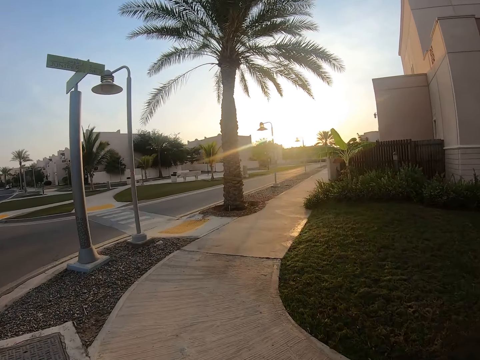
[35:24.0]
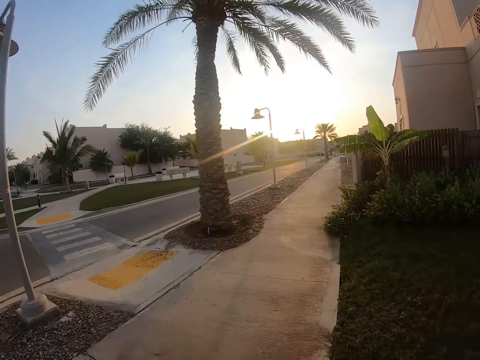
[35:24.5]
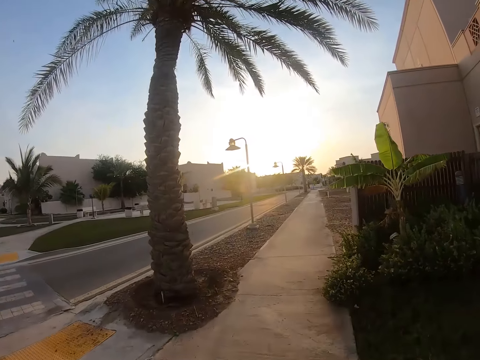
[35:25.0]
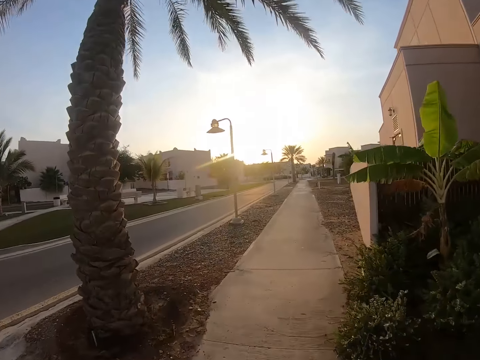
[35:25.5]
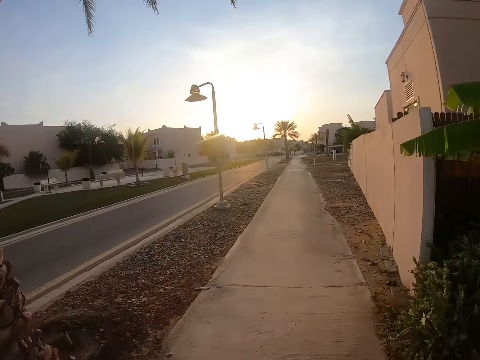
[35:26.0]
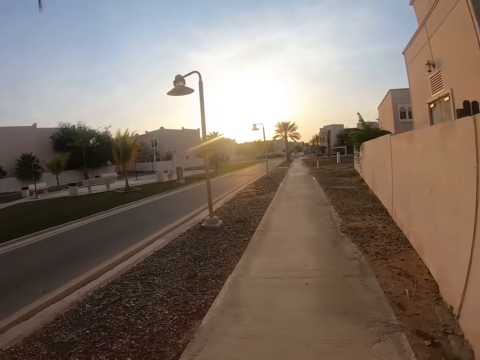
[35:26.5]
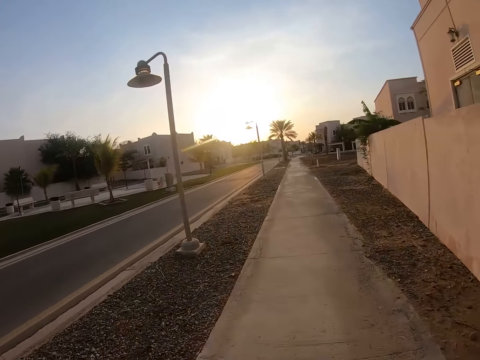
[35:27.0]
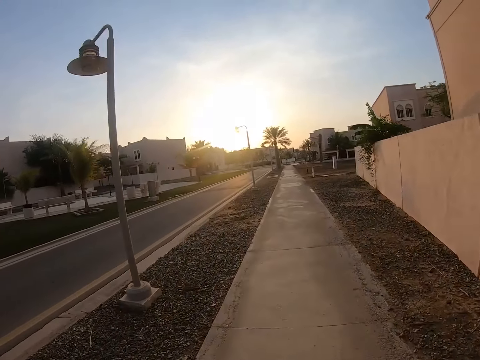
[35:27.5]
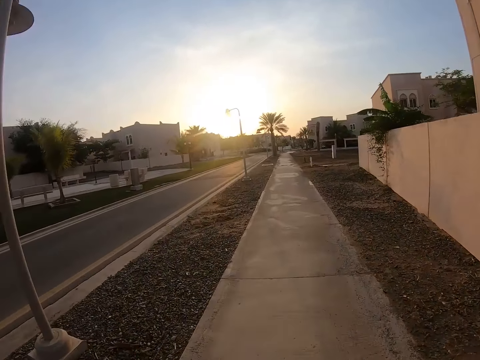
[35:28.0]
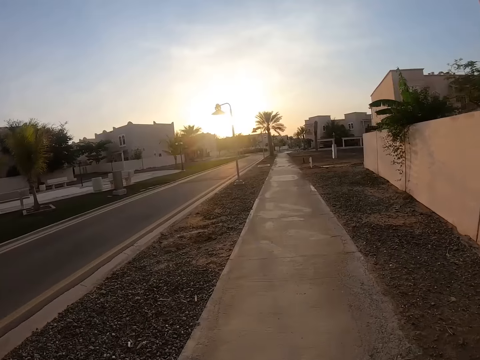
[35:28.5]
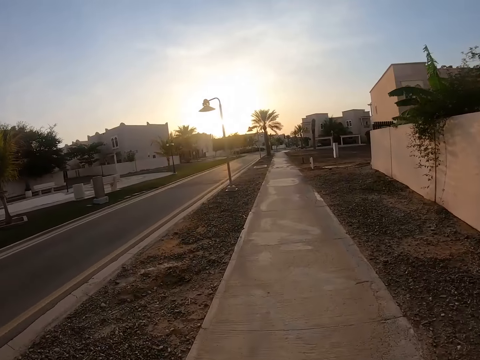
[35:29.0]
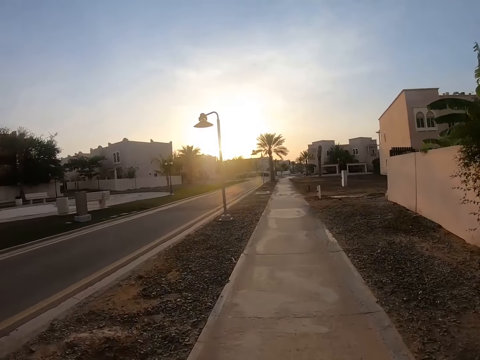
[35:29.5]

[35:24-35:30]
The camera wearer walks on the sidewalk.

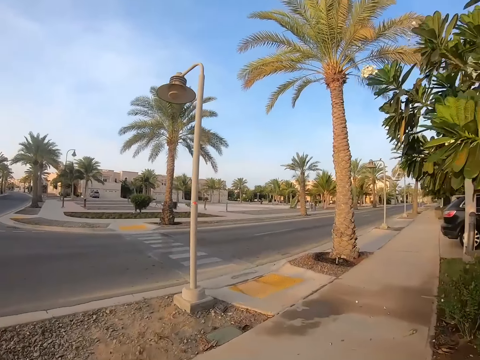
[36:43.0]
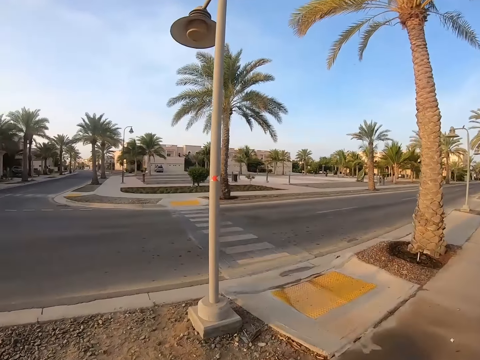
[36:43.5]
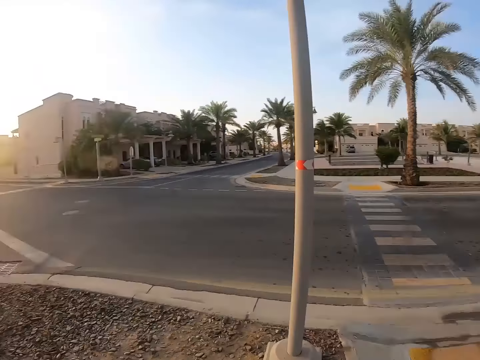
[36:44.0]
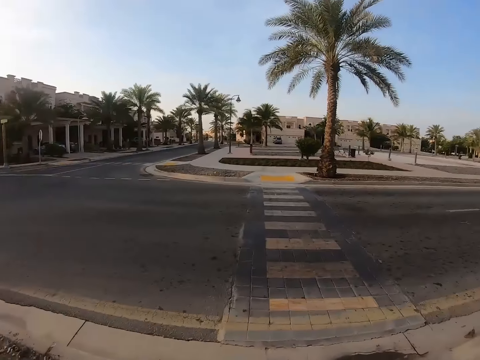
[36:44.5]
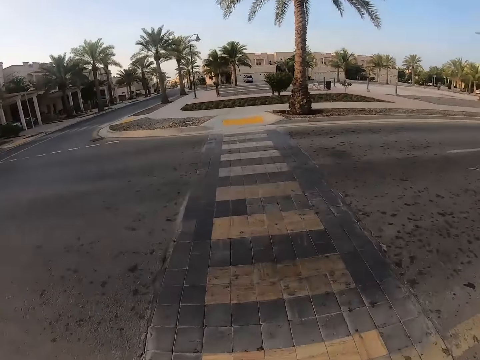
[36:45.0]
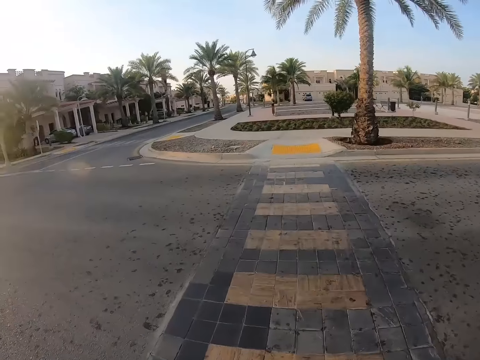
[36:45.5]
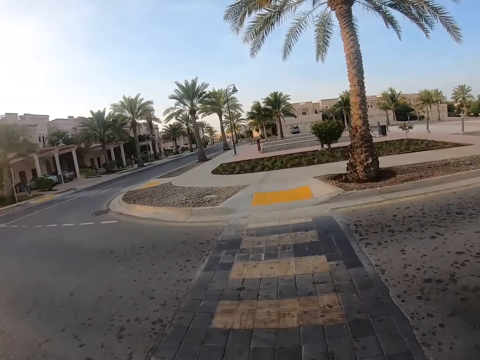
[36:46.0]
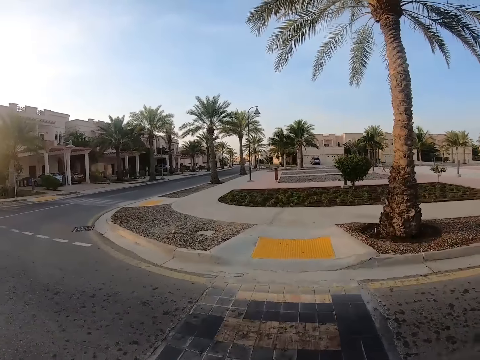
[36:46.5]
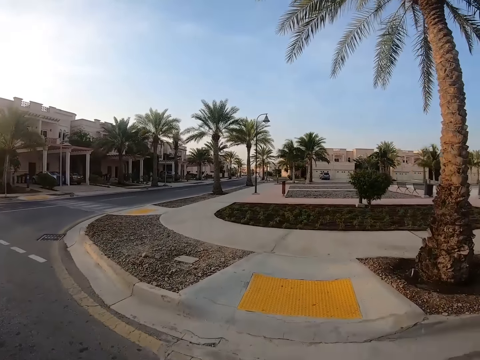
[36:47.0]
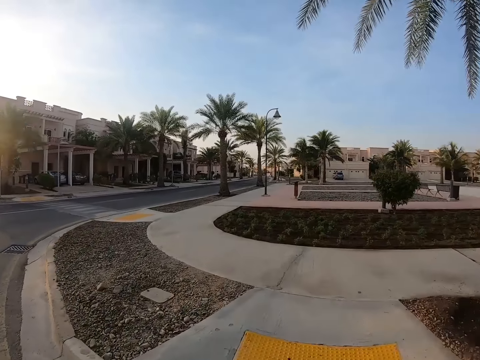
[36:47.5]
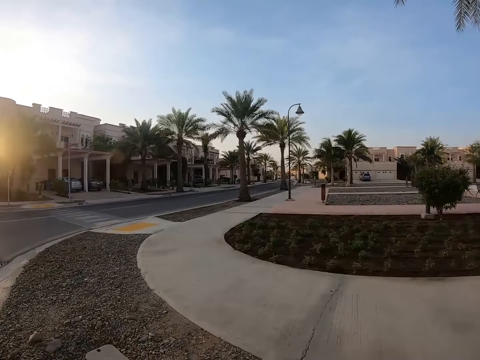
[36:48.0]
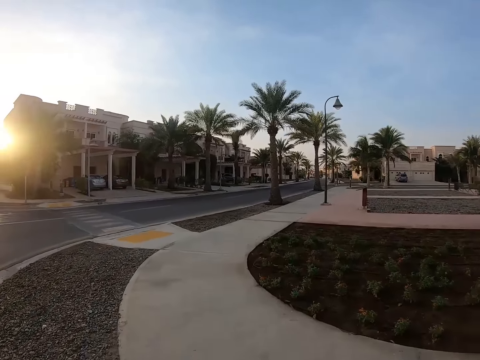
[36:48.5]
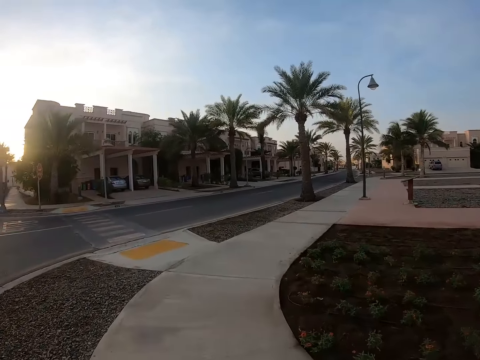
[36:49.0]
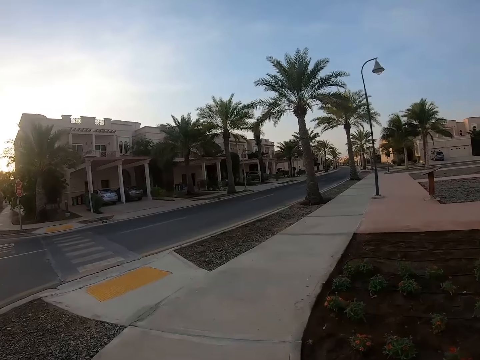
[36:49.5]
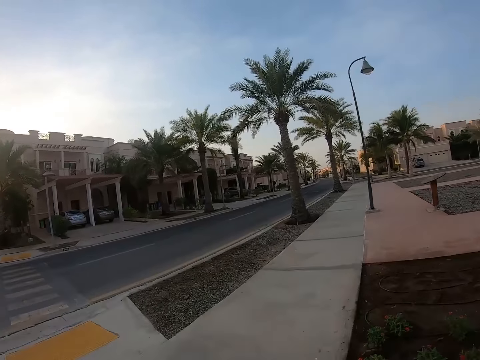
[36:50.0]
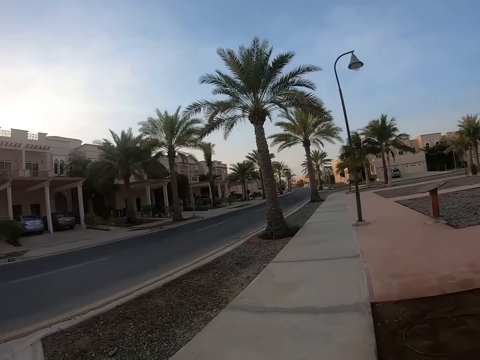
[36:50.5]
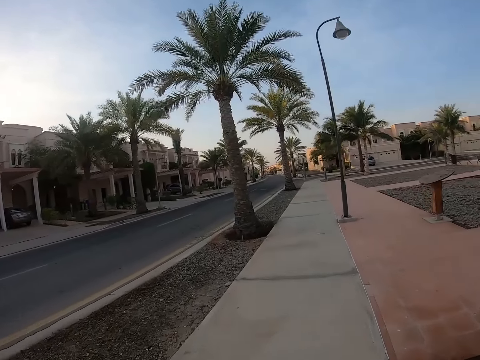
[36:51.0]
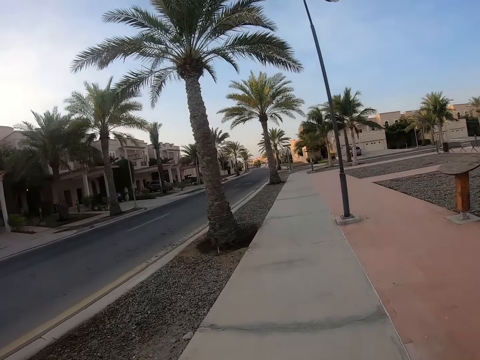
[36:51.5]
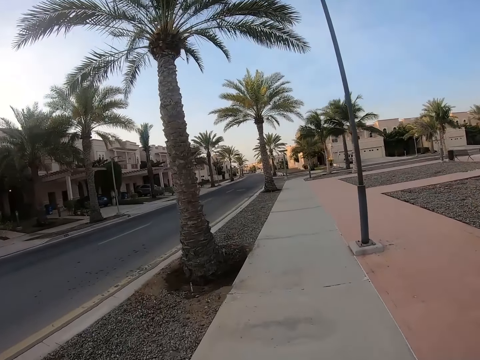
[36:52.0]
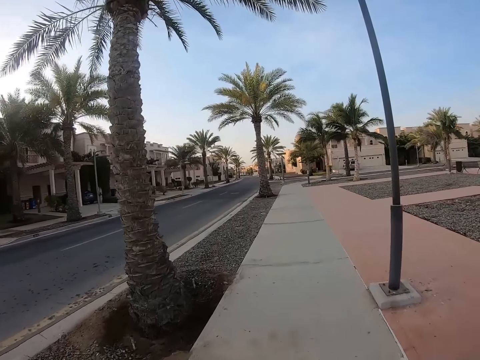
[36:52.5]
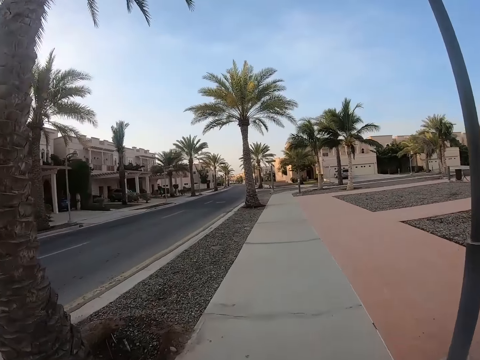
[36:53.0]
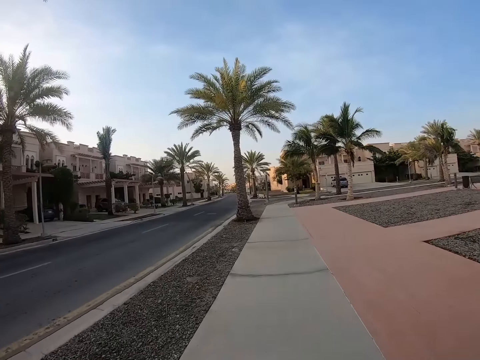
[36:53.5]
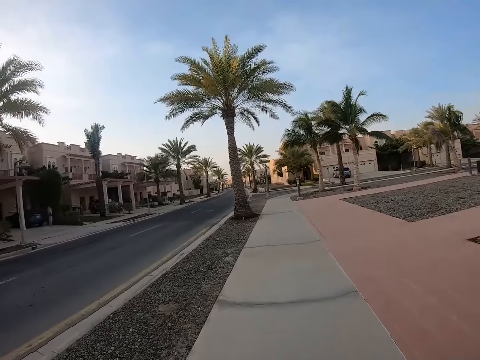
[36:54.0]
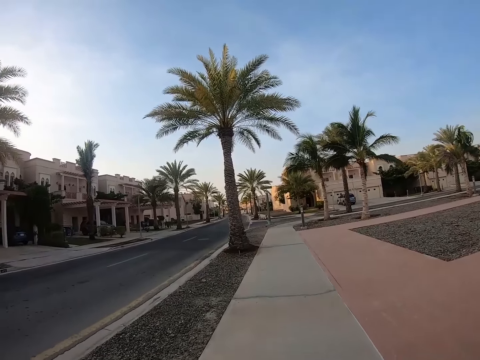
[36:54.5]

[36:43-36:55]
The camera wearer crosses the tarmac road. They run on a pedestrian road.

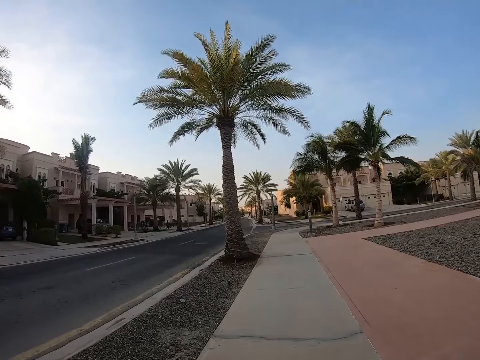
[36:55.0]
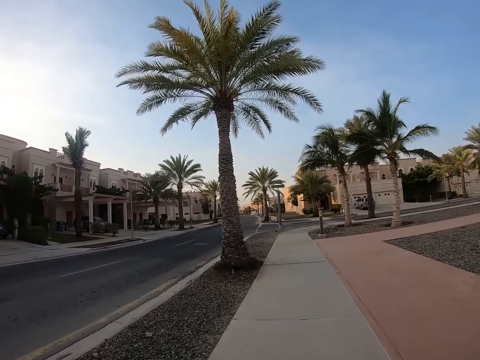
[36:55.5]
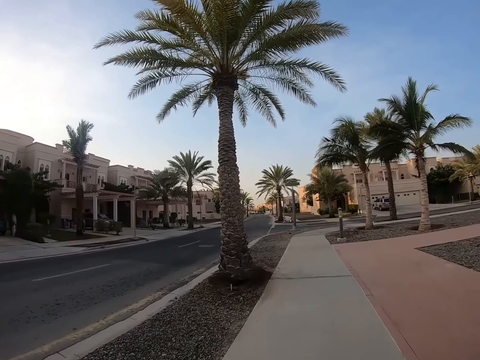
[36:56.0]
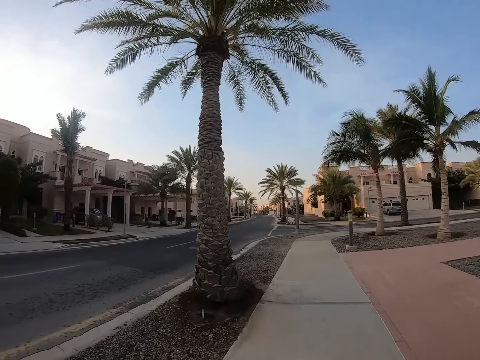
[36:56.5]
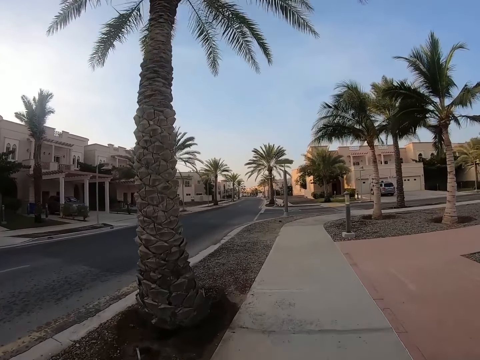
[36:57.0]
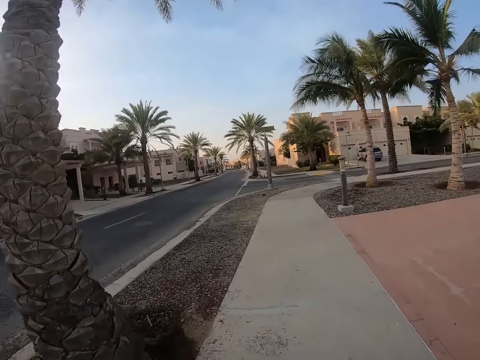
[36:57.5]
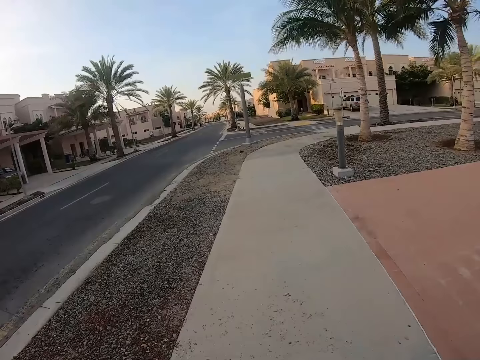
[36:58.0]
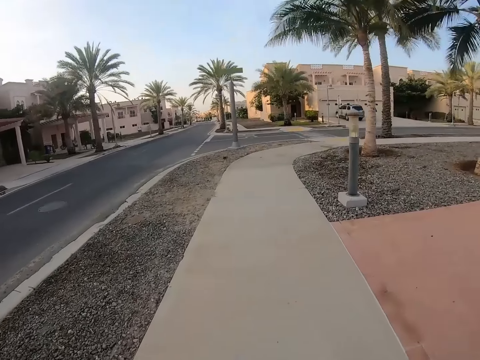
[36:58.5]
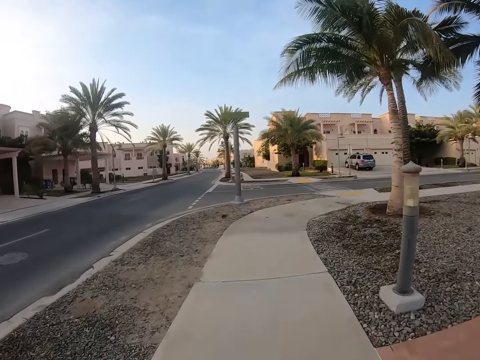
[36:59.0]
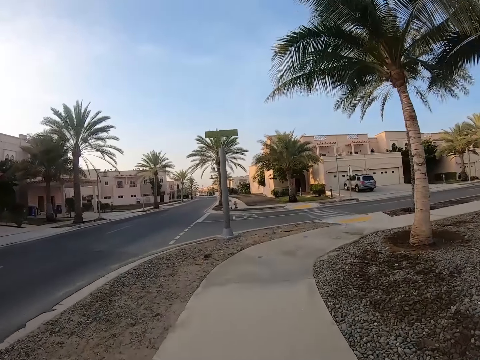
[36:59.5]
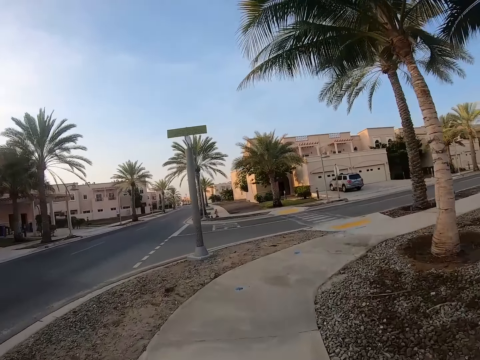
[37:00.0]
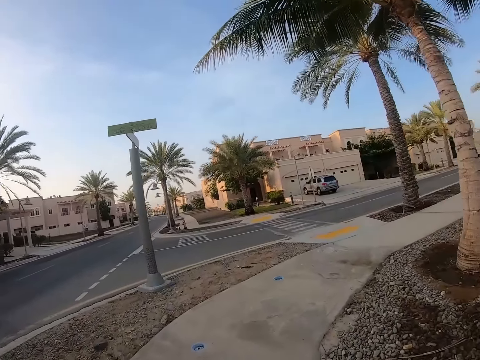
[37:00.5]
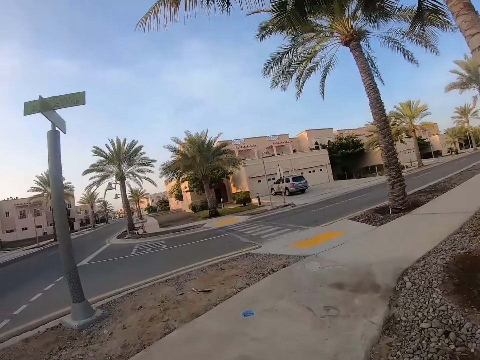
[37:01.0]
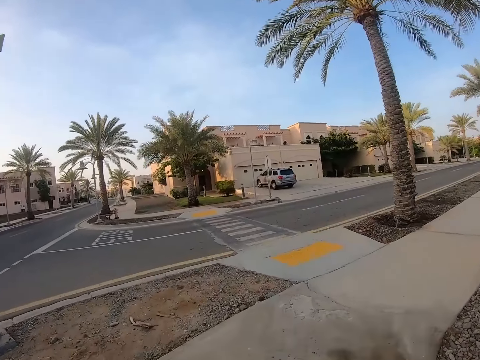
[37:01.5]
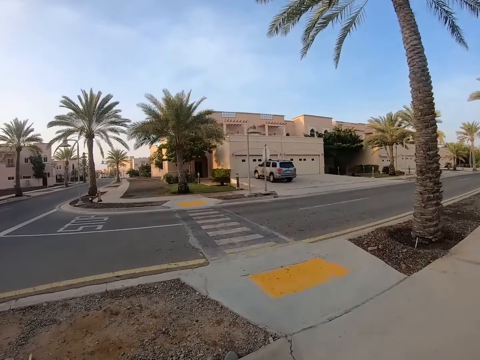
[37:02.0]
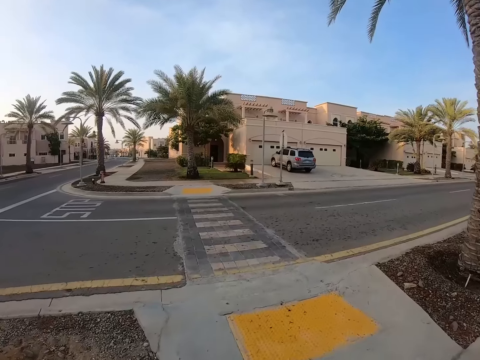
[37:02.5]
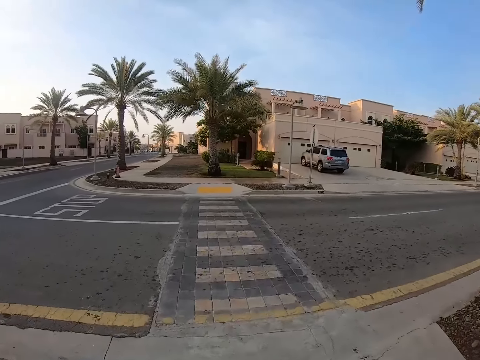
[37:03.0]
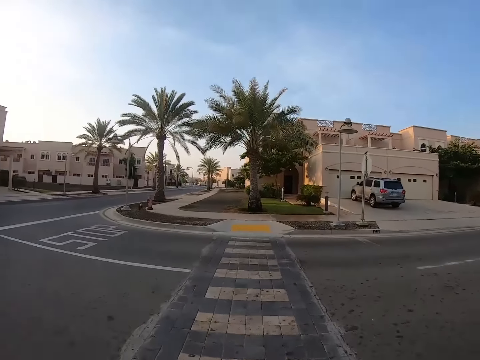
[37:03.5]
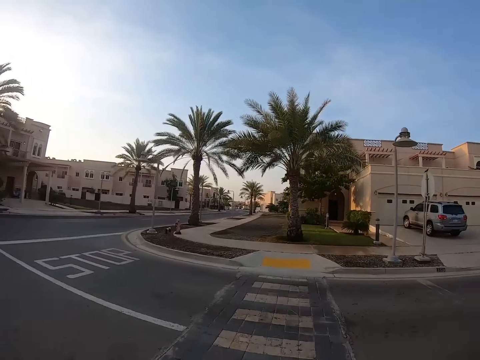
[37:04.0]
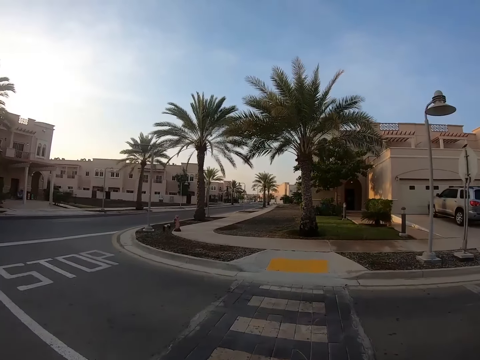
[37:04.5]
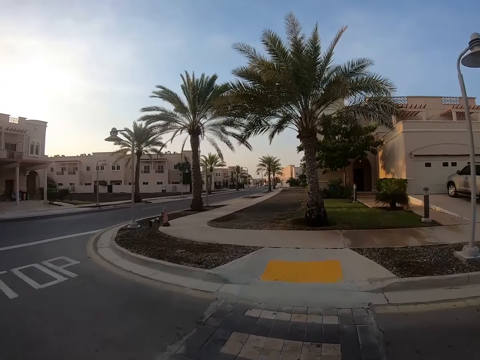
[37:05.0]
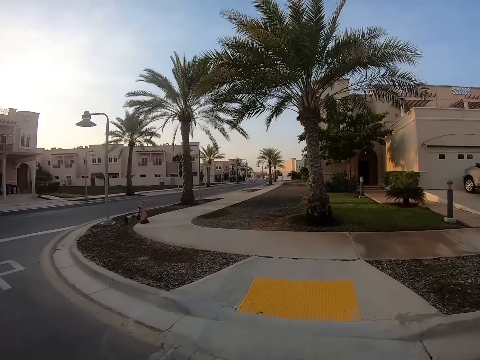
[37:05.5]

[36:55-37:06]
The camera wearer crosses the tarmac road.
